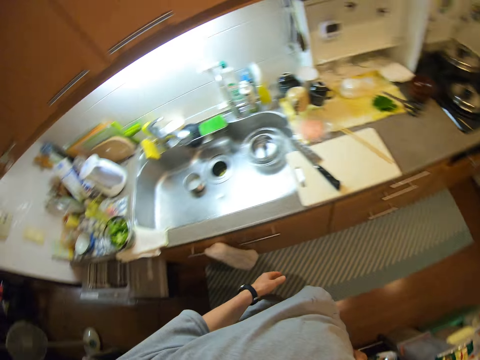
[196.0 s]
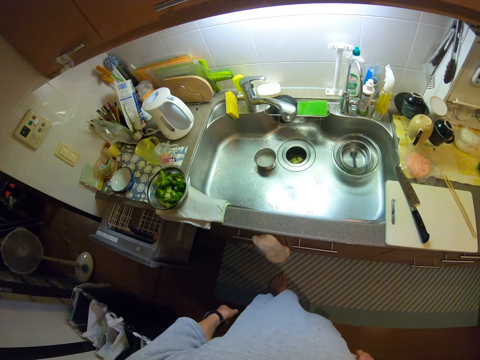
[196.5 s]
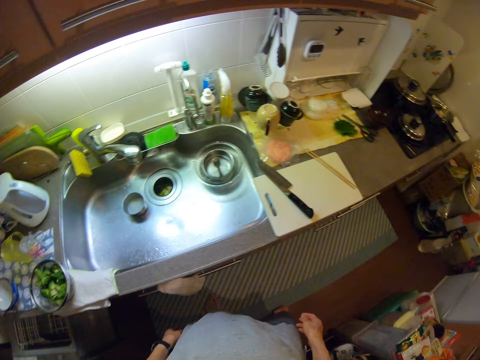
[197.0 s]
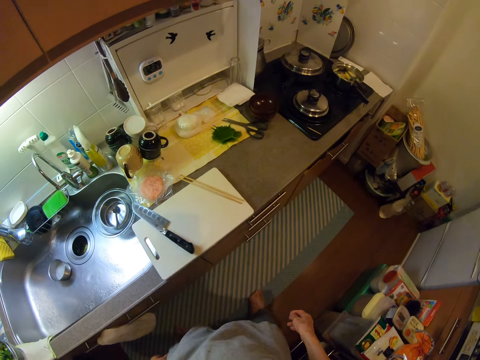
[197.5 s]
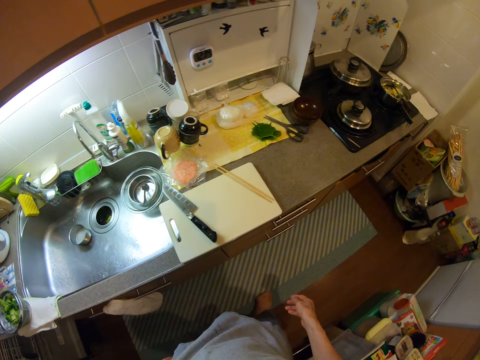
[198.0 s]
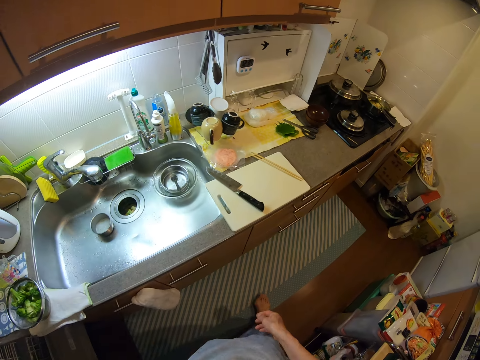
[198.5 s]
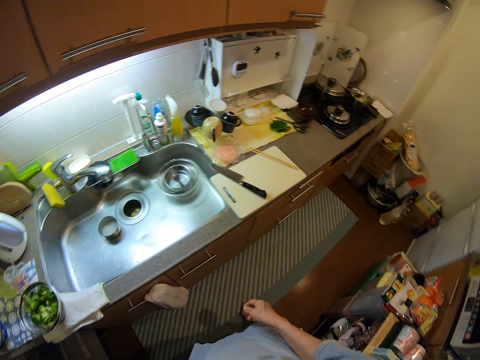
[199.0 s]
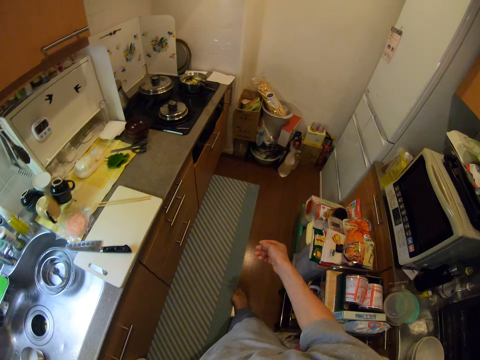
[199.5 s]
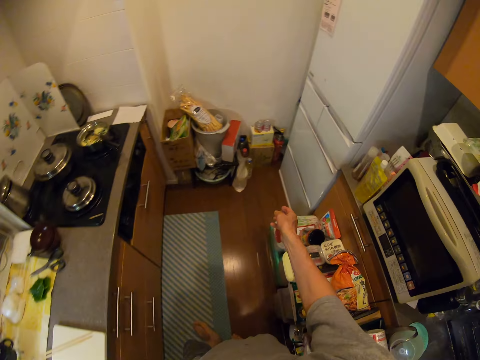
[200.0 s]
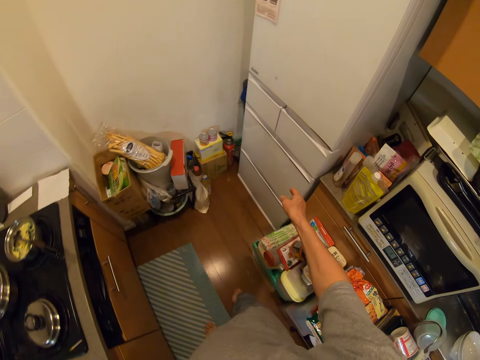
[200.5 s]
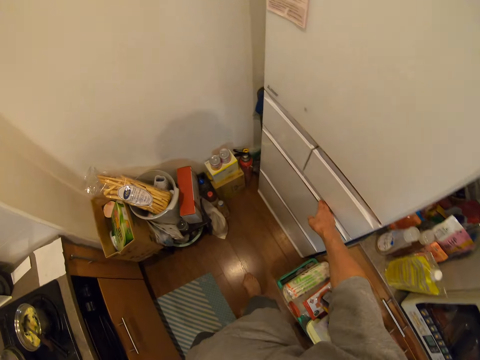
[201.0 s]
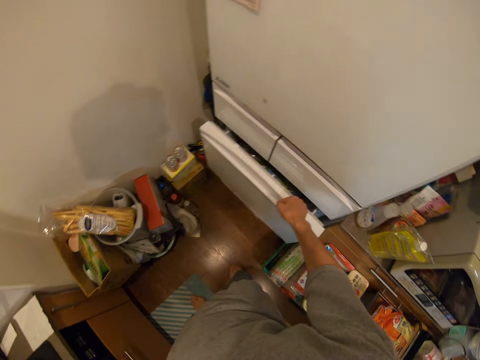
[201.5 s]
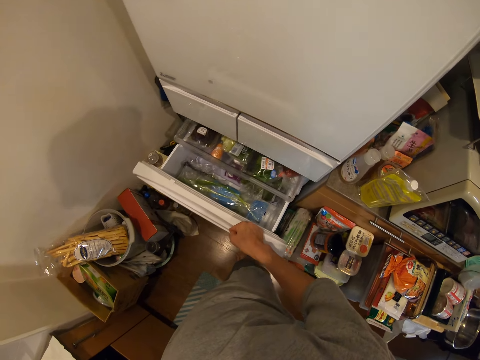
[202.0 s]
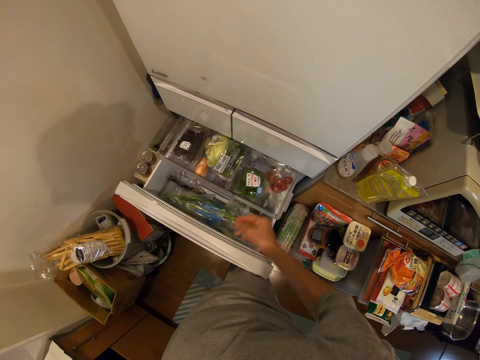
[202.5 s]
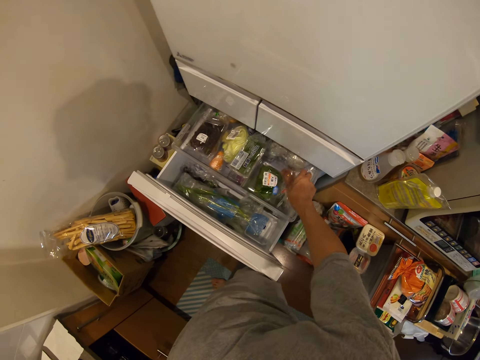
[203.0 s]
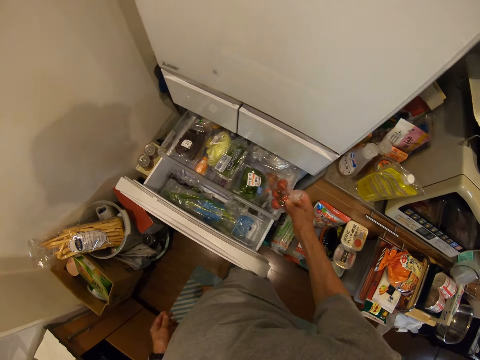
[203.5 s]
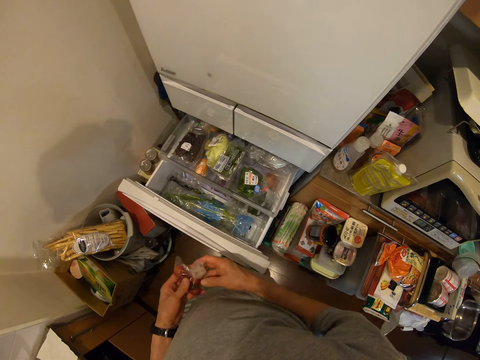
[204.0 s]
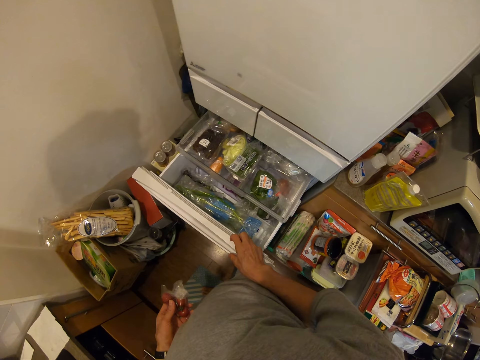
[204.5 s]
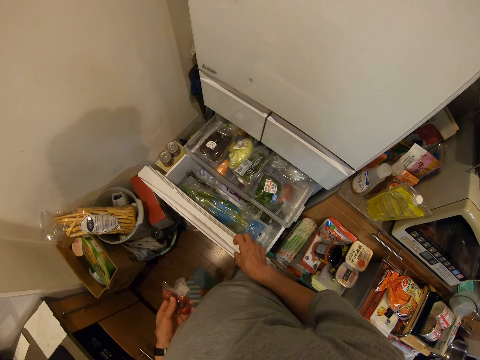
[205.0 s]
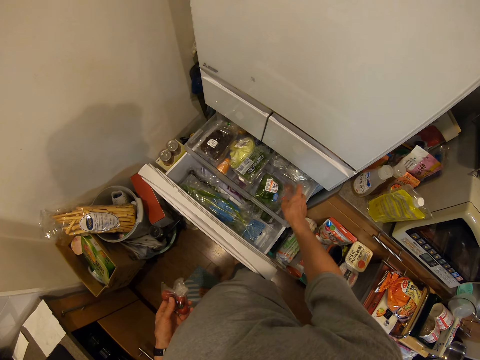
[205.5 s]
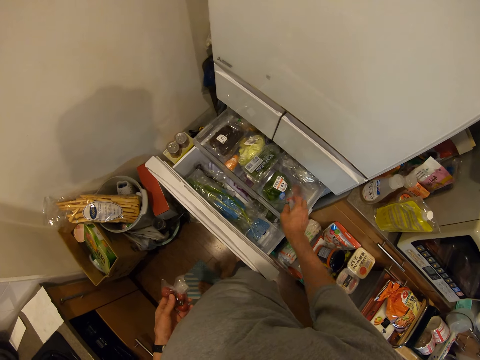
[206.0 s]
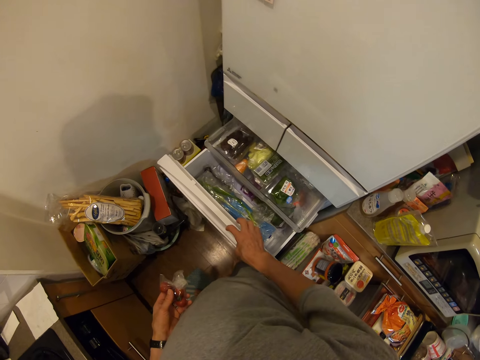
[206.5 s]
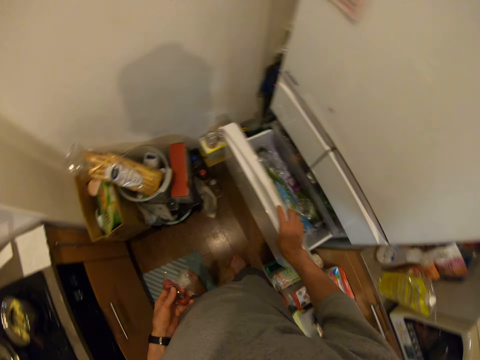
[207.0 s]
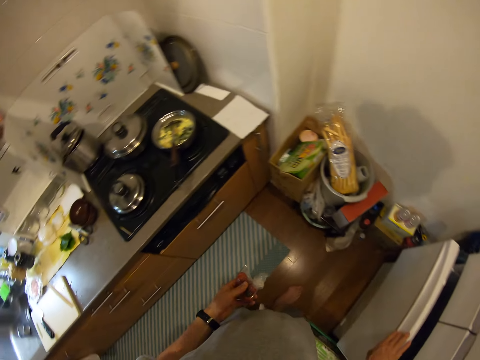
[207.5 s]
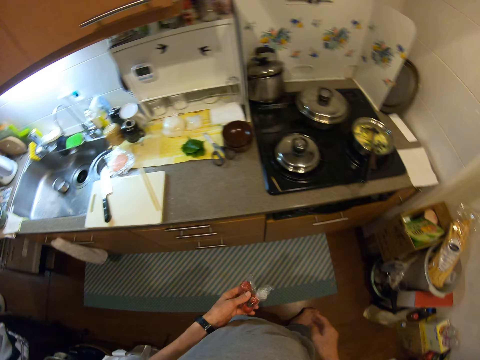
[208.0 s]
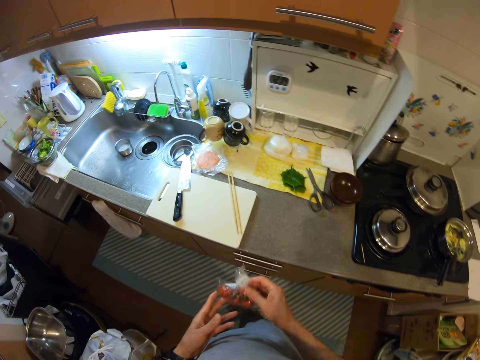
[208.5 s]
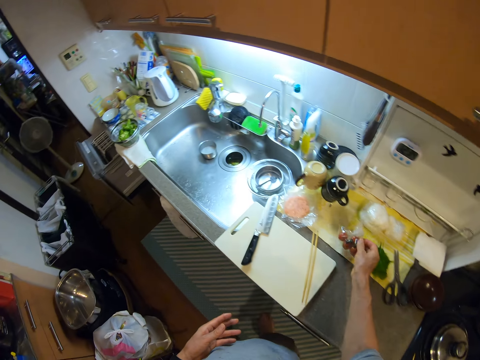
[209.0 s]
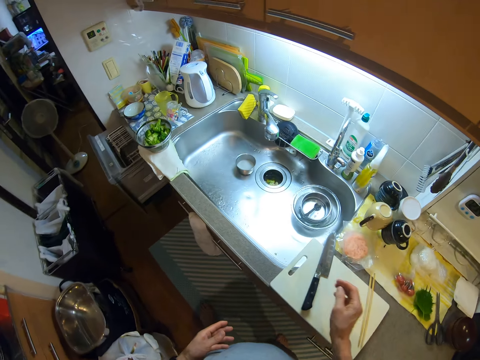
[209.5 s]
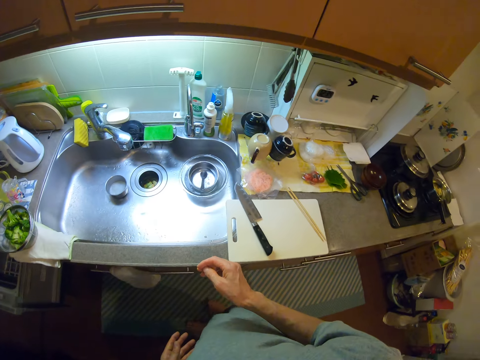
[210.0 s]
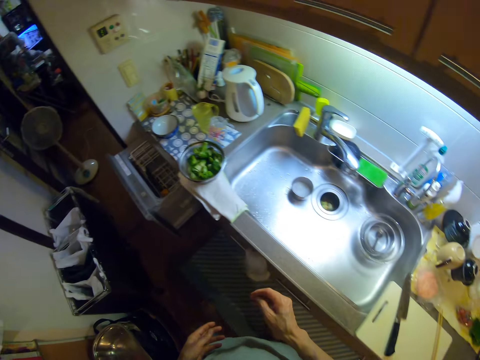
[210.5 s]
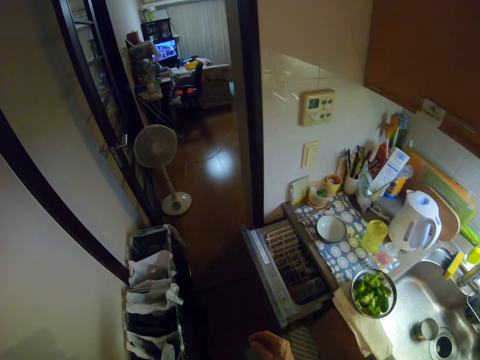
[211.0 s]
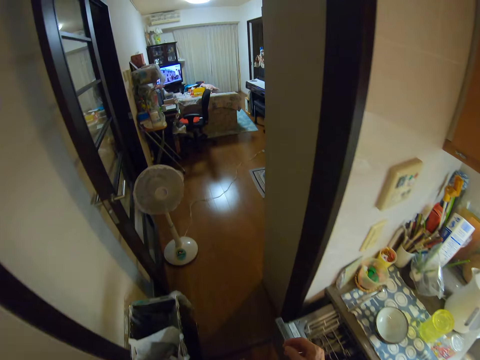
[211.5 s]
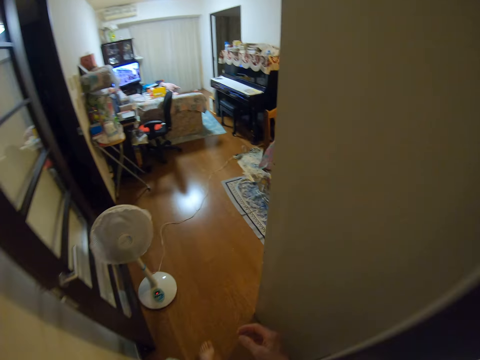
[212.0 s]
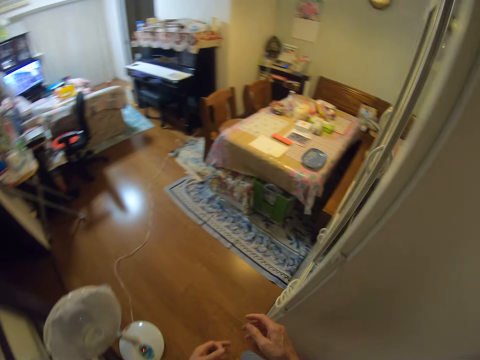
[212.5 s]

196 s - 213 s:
The camera wearer looks around the kitchen. They walk towards a fridge. They open the fridge. They take a pack of tomatoes from the fridge. They hold the fridge. They touch something. They close the fridge. They turn. They drop the pack of tomatoes on the counter. They walk to a dining room.

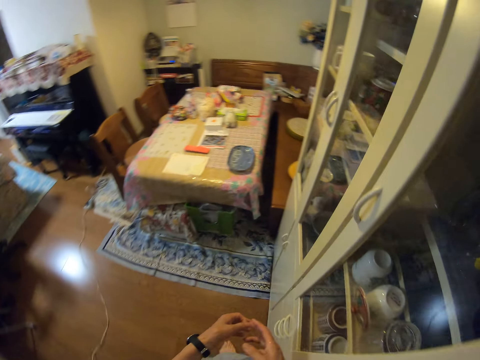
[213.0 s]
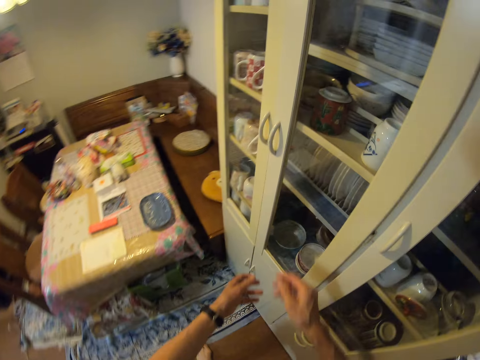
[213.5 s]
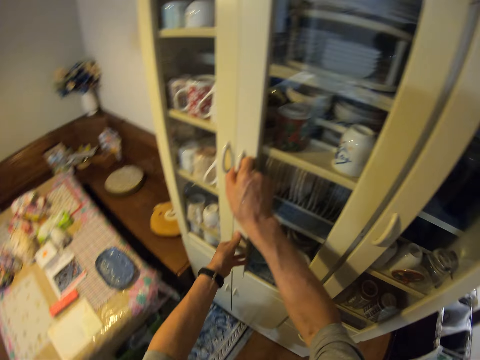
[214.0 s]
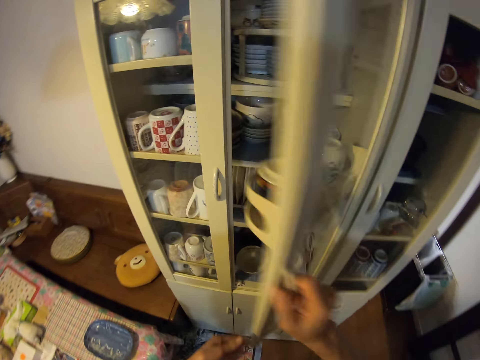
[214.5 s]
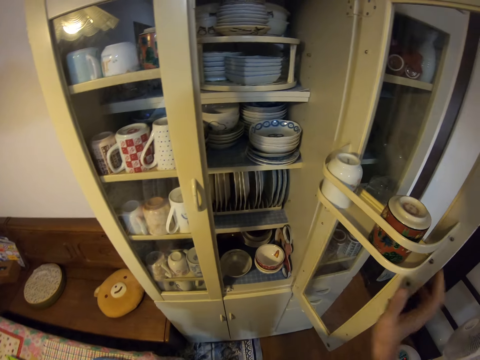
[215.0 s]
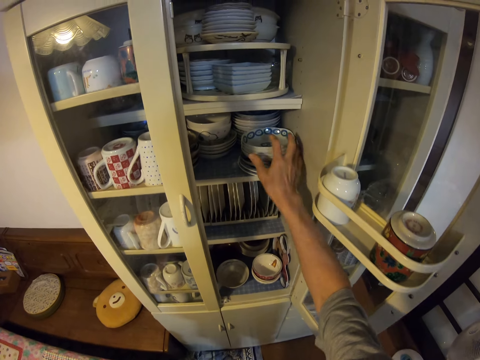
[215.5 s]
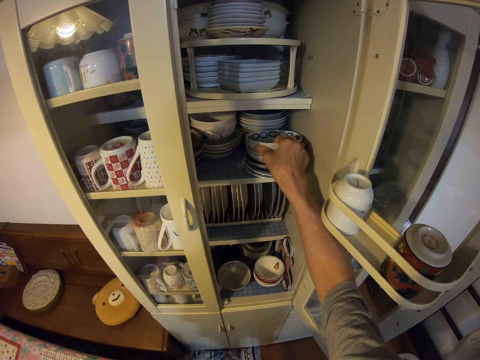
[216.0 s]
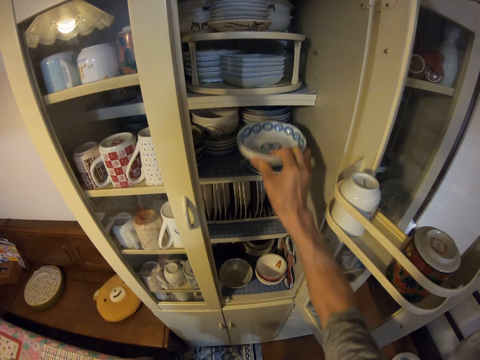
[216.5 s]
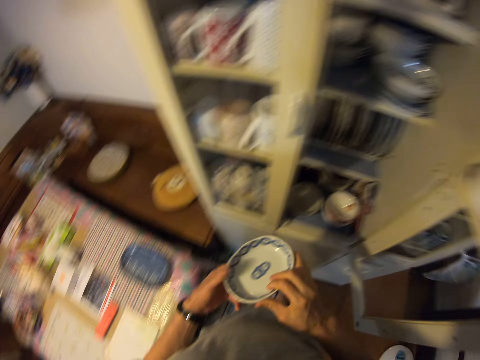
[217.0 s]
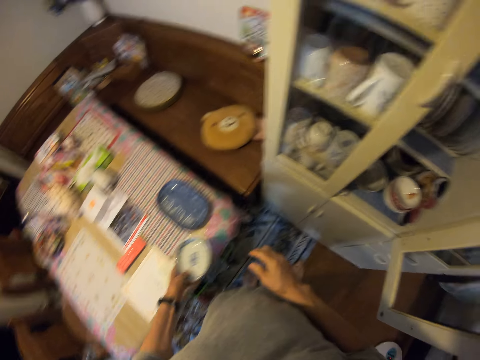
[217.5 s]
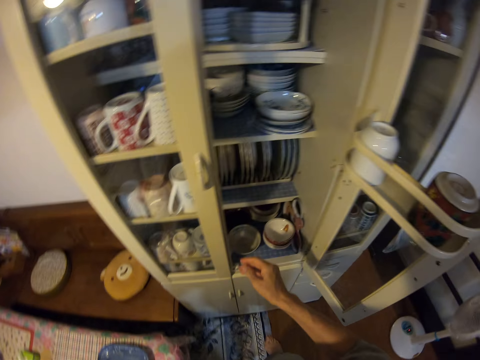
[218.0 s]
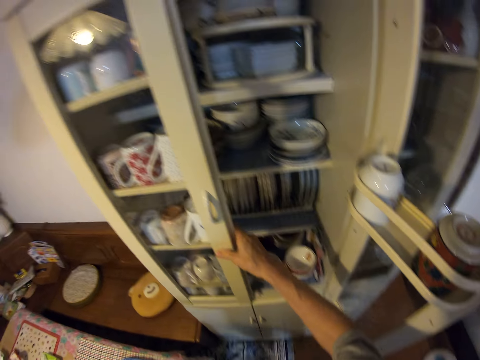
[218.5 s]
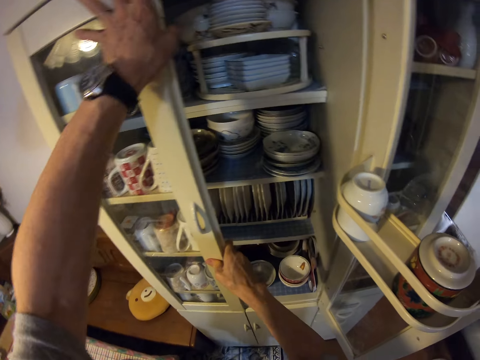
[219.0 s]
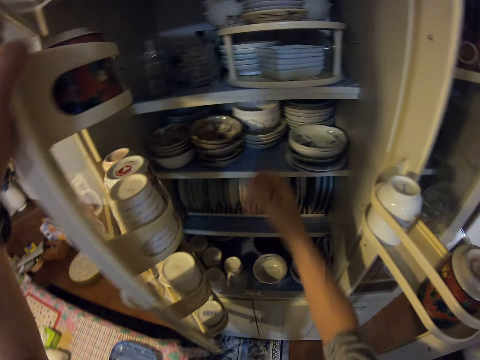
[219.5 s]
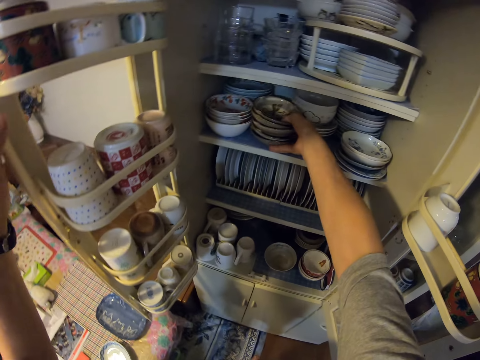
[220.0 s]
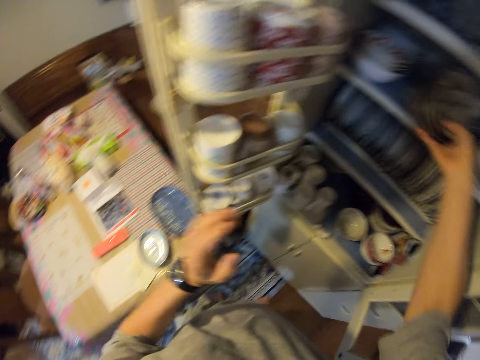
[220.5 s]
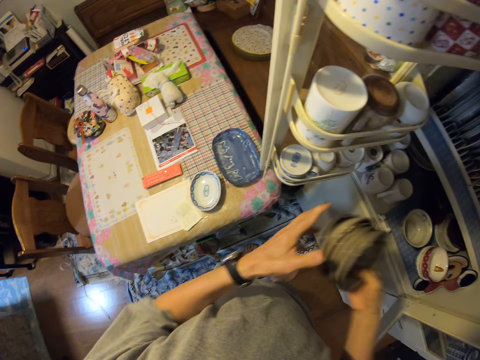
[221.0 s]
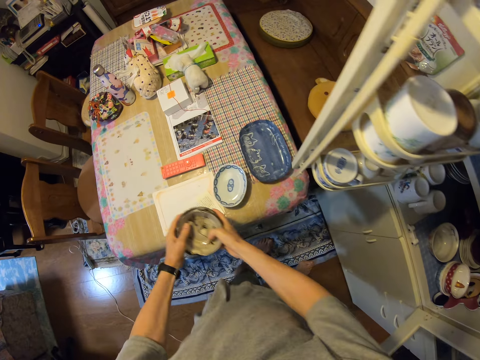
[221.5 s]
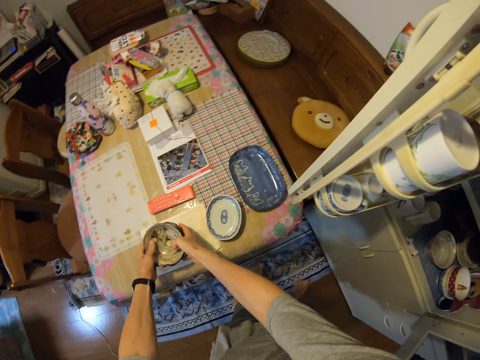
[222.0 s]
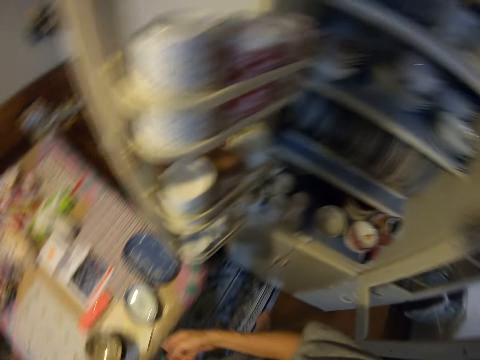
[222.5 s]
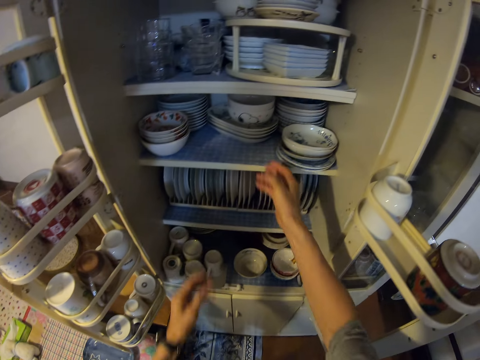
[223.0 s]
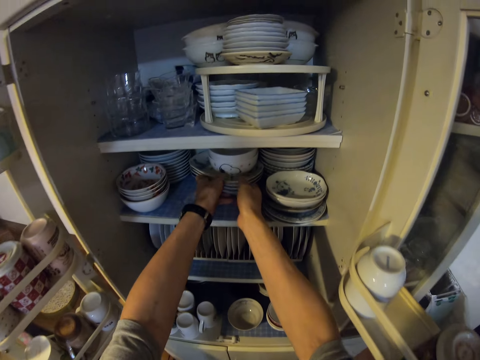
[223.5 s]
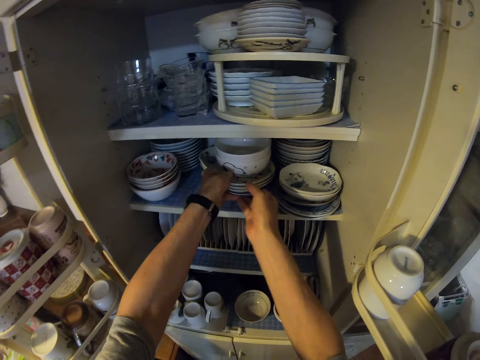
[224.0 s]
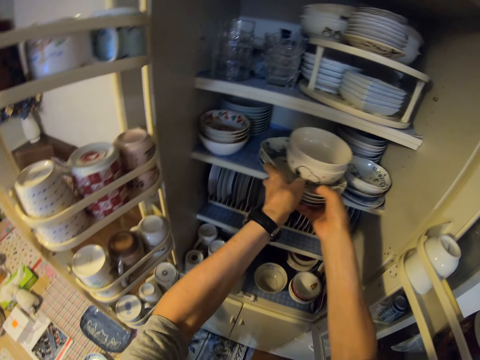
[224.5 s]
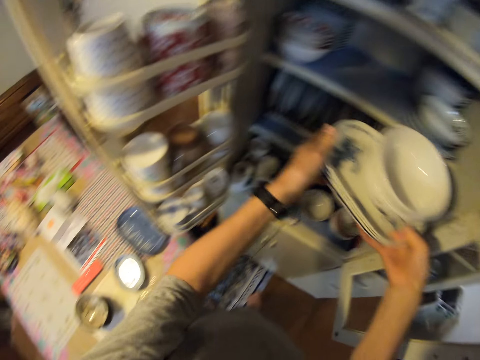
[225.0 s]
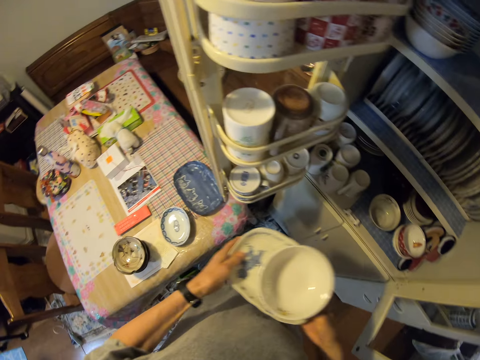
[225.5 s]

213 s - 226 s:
The camera wearer opens the cabinet. They take a bowl from the cabinet and drop the bowl on the table. They open the cabinet. They take a stack of plates or bowls from the cabinet and drop the plates on the table. They take a stack of plates from the cabinet.
